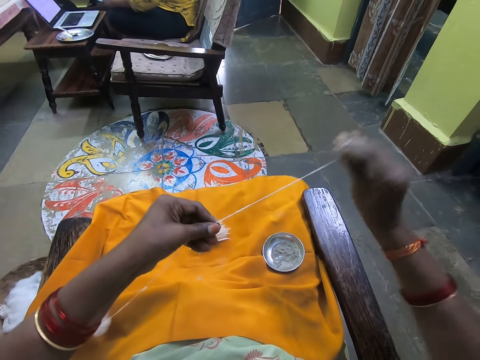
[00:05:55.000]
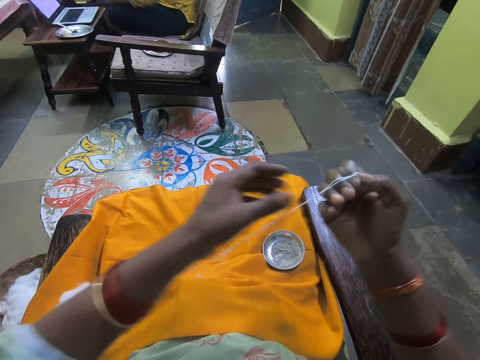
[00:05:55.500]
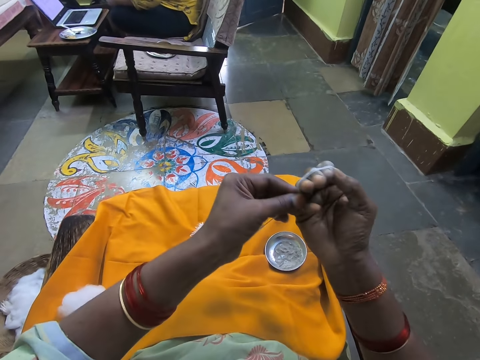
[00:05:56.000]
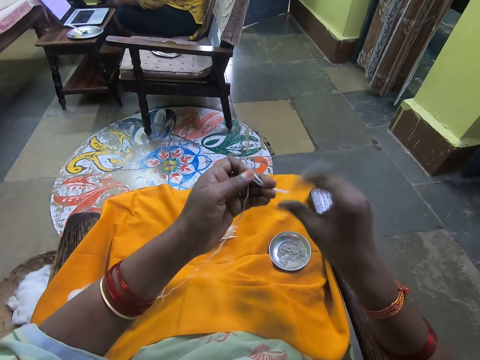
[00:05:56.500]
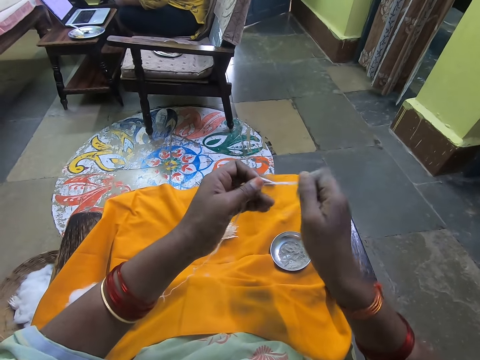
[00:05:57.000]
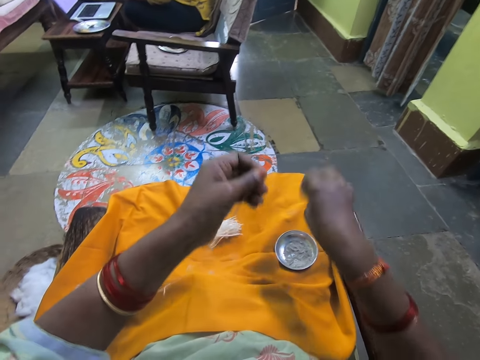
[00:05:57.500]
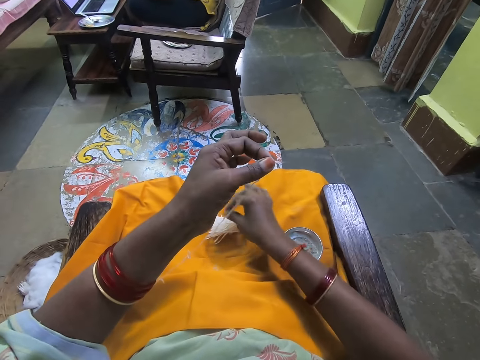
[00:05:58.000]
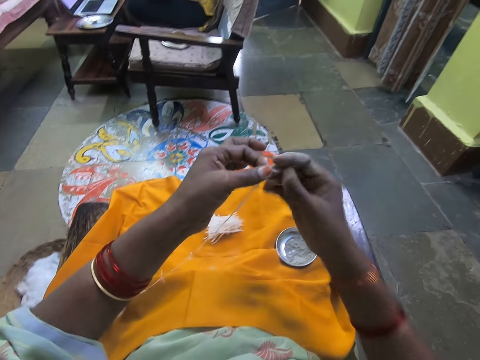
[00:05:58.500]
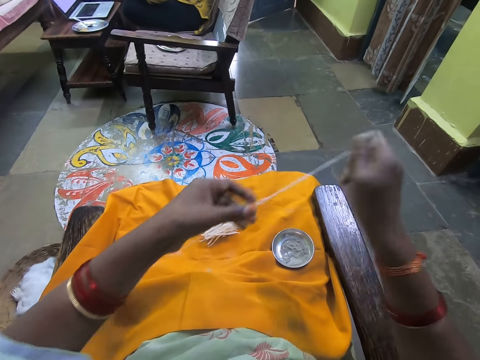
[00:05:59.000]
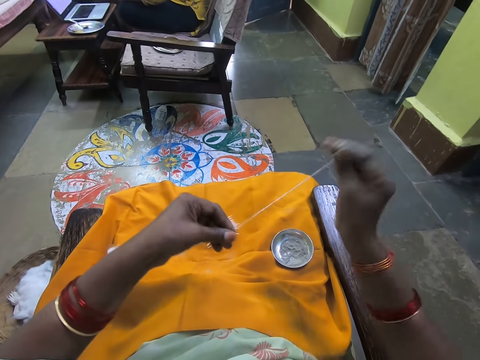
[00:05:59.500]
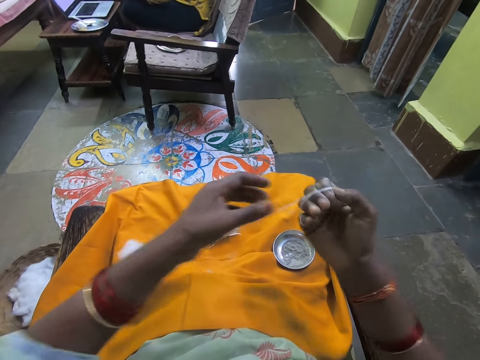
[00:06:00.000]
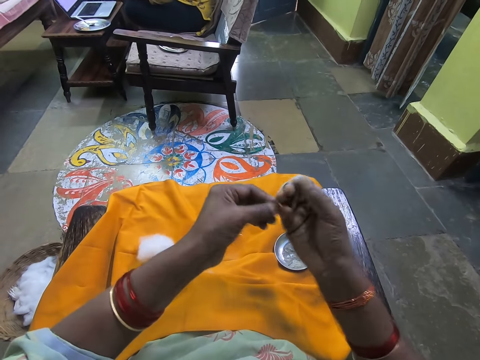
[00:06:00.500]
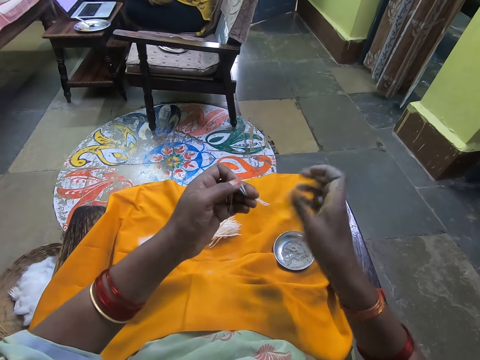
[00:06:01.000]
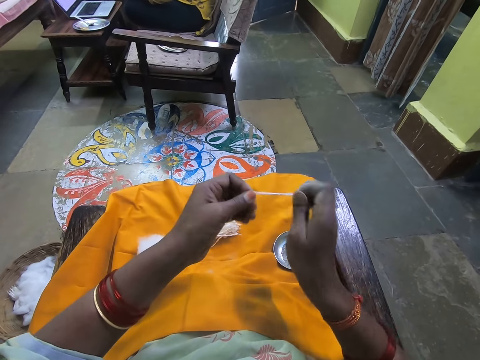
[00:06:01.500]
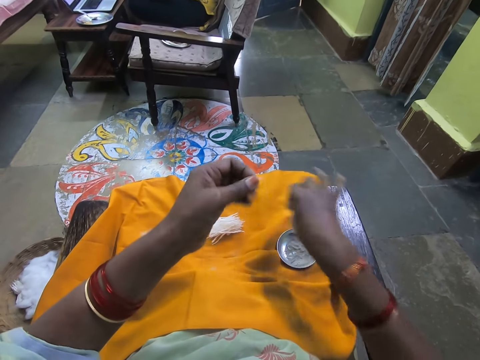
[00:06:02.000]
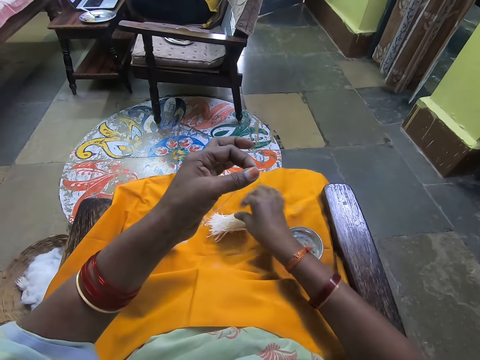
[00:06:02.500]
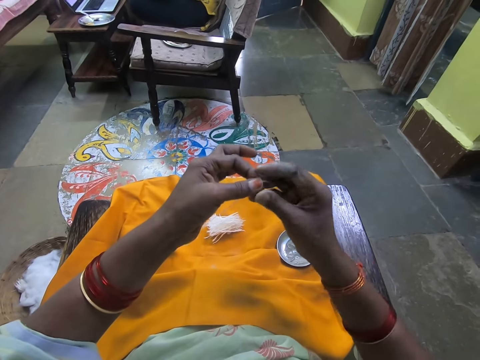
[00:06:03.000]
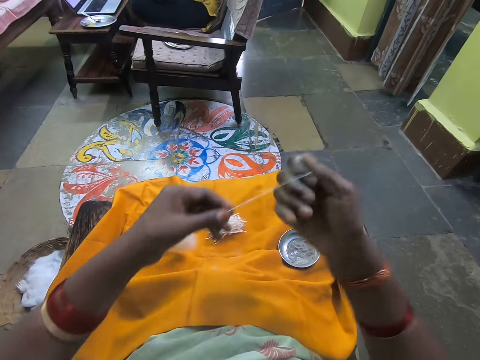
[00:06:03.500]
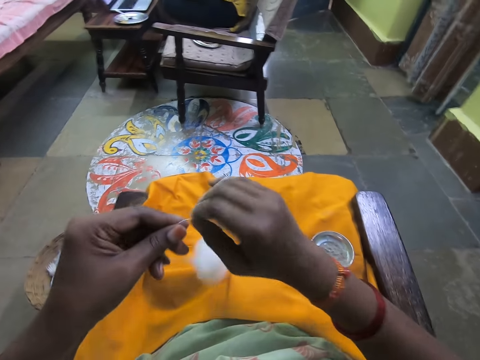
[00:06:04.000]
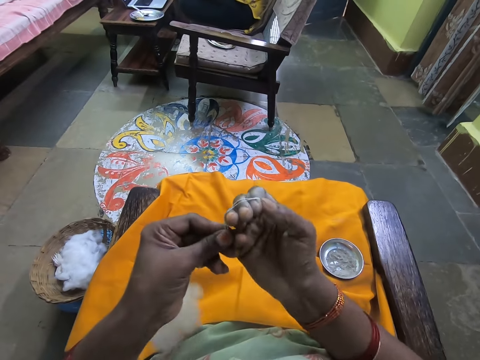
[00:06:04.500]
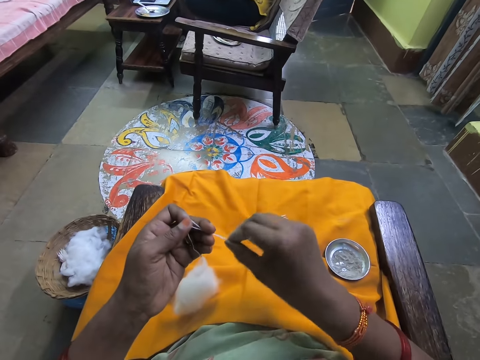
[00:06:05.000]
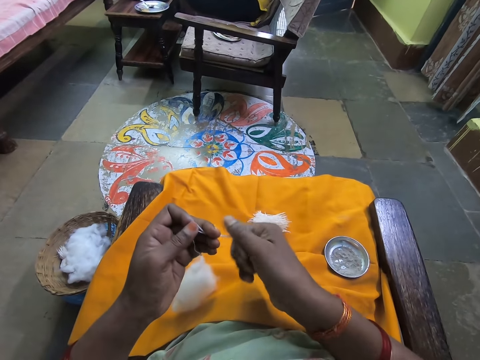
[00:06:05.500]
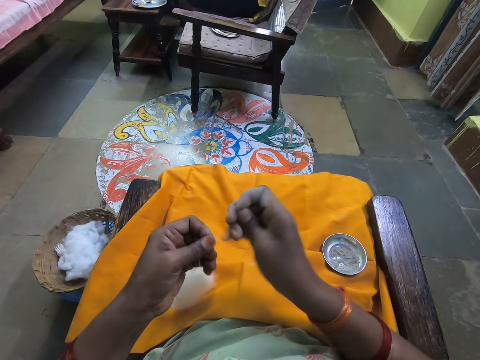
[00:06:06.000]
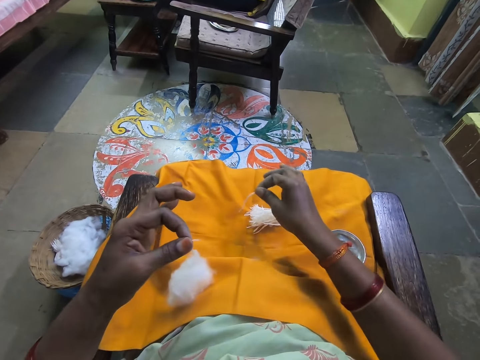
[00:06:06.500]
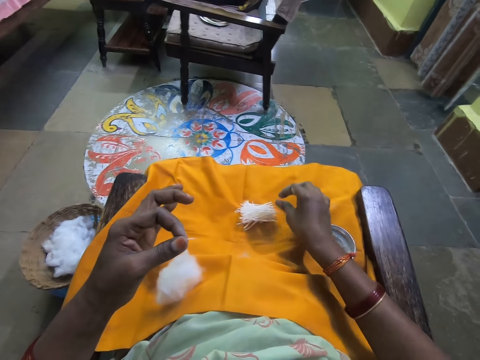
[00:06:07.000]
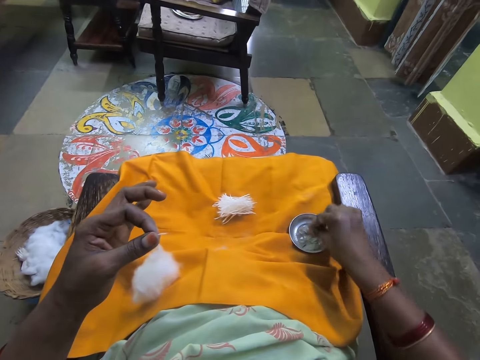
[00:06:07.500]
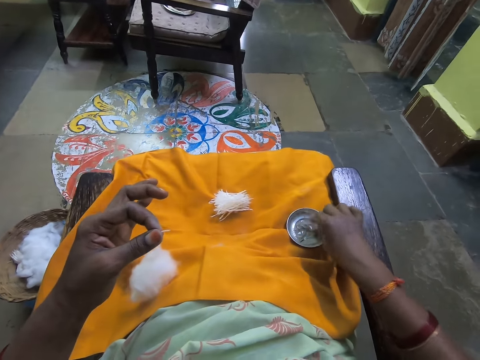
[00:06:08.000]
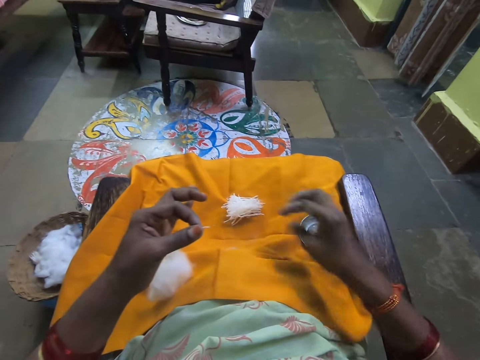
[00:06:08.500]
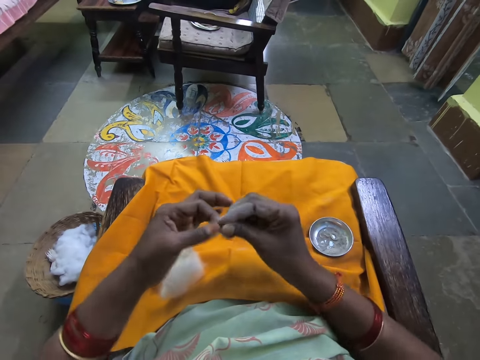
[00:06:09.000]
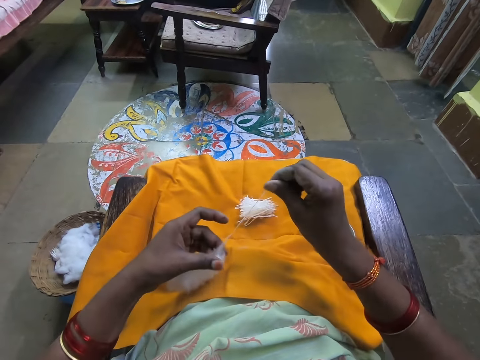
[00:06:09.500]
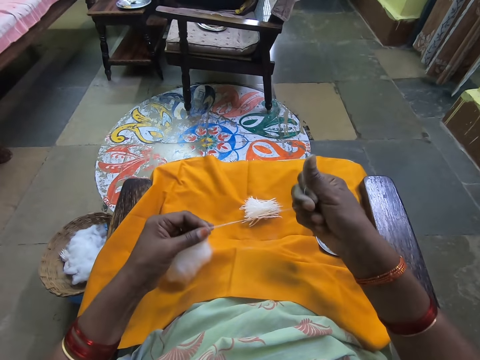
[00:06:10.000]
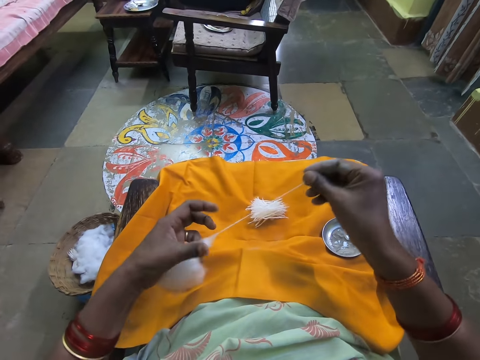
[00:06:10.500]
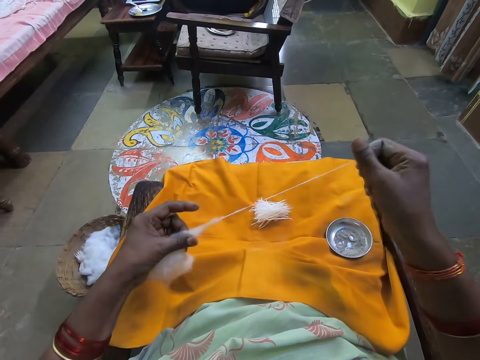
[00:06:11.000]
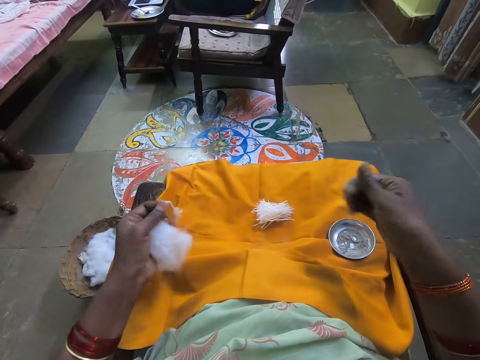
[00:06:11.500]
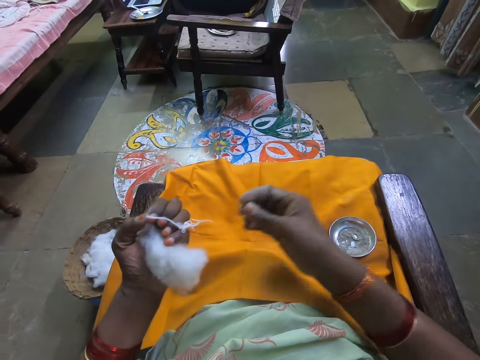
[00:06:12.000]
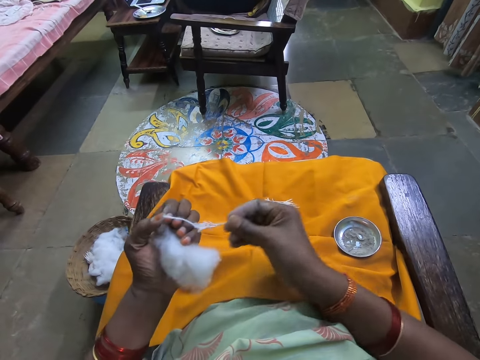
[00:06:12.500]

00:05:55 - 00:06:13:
The camera wearer pulls wool. She rolls the cotton wool on her fingers on her right hand. She removes the cotton wools from her fingers. She cuts the wool. She places the cotton wool on the other cotton wools. She pulls the wool. She rolls the cotton wool on her fingers on her right hand. She removes the cotton wools from her fingers. She cuts the wool. She places the cotton wool on the other cotton wools. She rolls the cotton wool on her fingers on her right hand. She removes the cotton wools from her fingers. She cuts the wool. She places the cotton wool on the other cotton wools. She rubs her hand in ash. She dips her finger in the powder. She pulls the cotton wool.

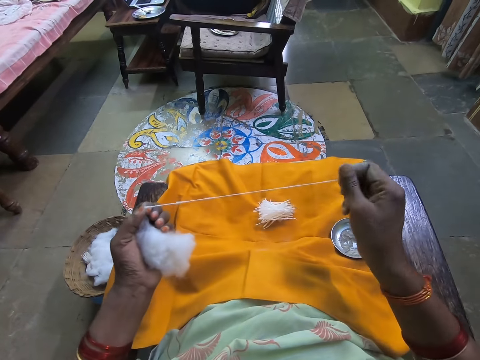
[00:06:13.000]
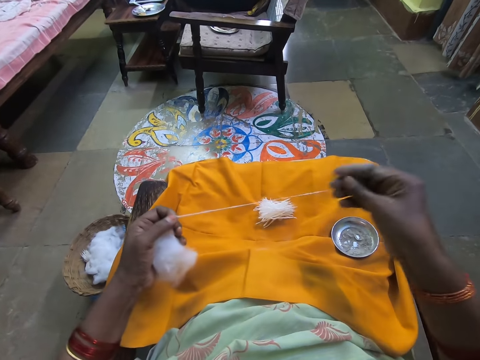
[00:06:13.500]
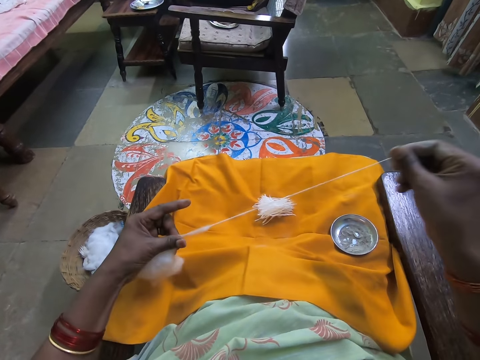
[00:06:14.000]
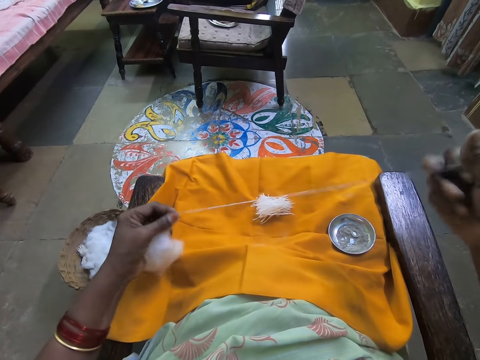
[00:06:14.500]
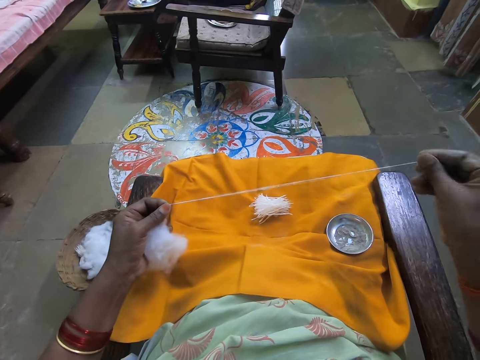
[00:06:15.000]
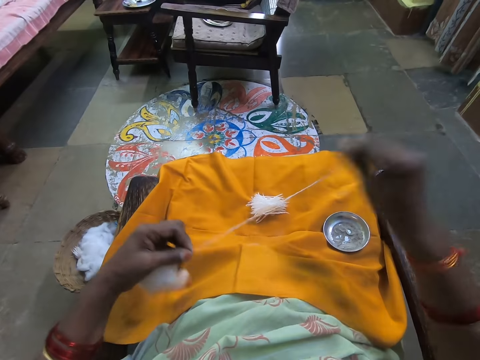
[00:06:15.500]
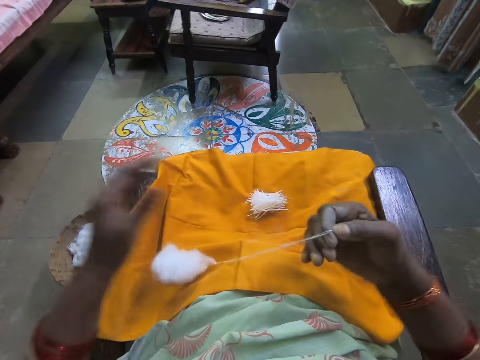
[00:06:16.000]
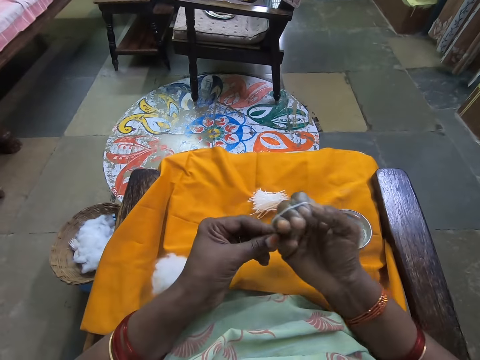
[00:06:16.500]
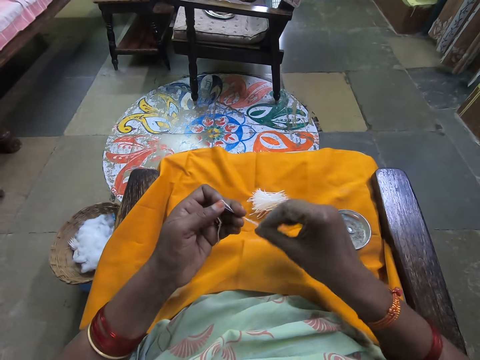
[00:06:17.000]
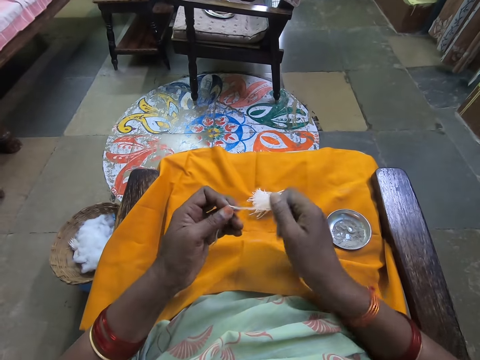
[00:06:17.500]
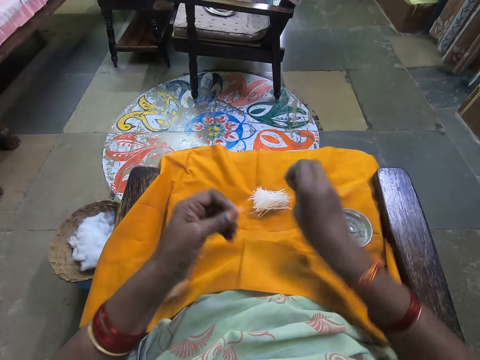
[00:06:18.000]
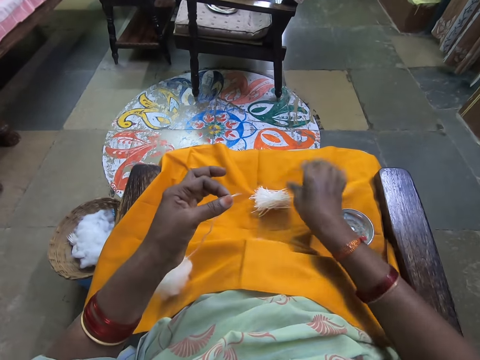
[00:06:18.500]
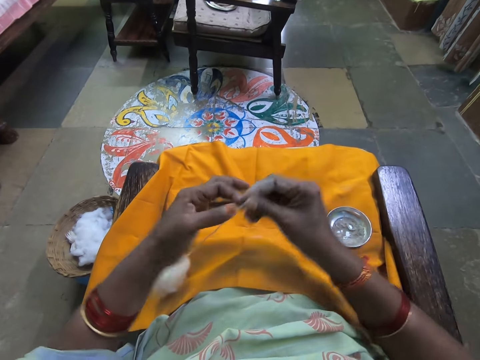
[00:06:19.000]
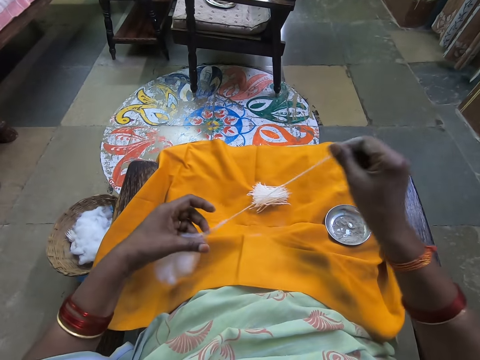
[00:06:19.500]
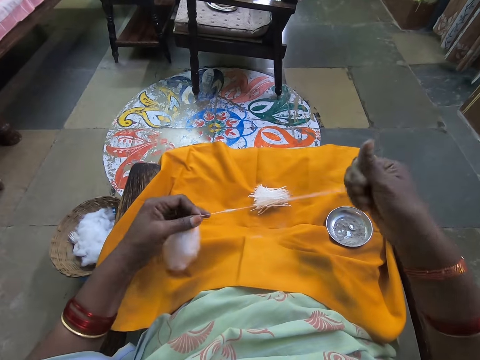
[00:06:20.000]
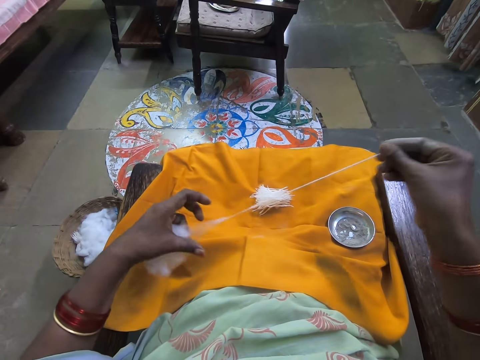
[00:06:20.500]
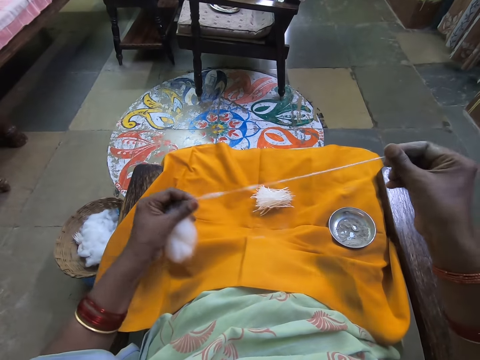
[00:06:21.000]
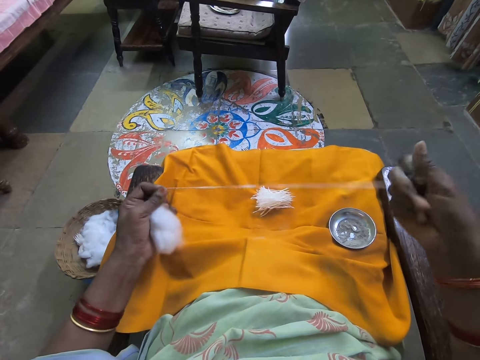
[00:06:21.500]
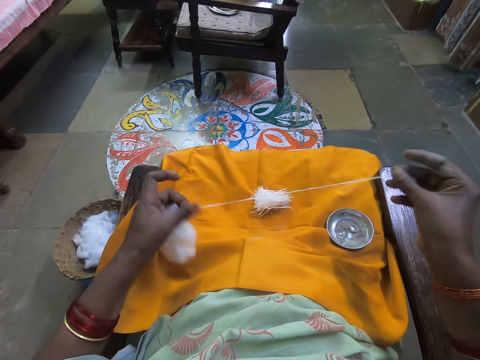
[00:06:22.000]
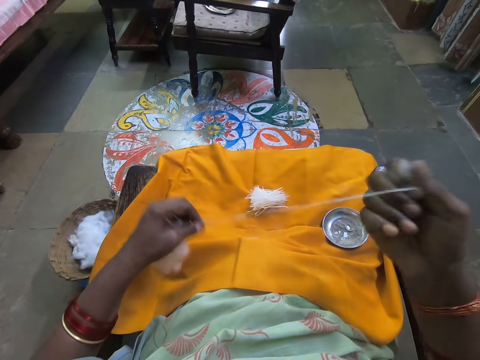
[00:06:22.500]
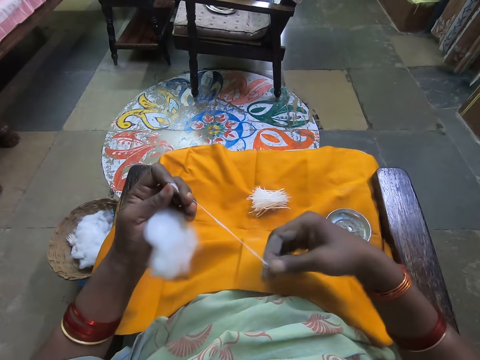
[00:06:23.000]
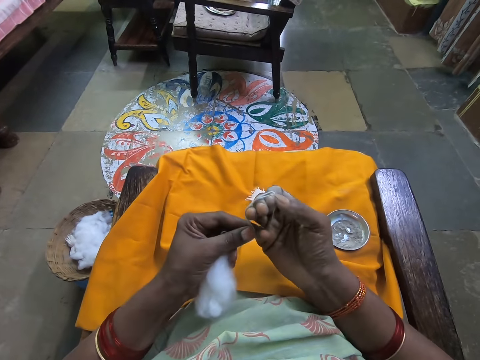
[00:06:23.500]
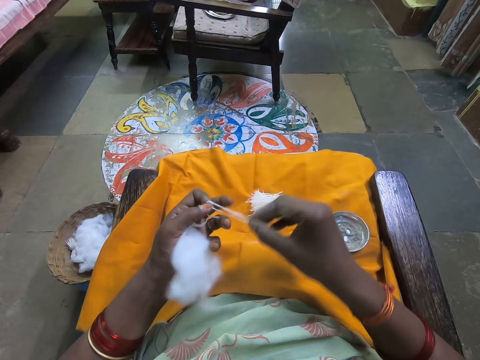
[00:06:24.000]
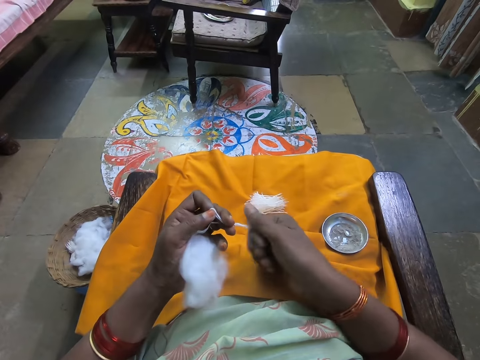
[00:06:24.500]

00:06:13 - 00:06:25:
The camera wearer rolls the cotton wool on her fingers on her right hand. She removes the cotton wools from her fingers. She cuts the wool. She places the cotton wool on the other cotton wools. She pulls the cotton wool. She rolls the cotton wool on her fingers on her right hand. She removes the cotton wools from her fingers.
